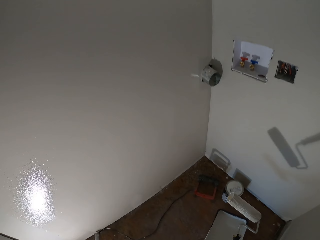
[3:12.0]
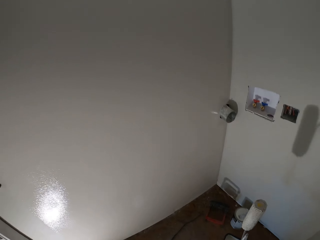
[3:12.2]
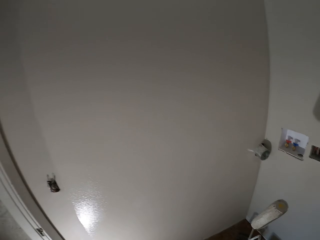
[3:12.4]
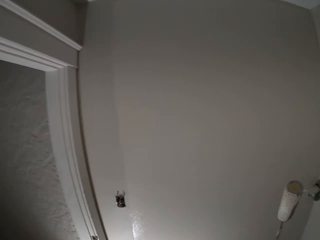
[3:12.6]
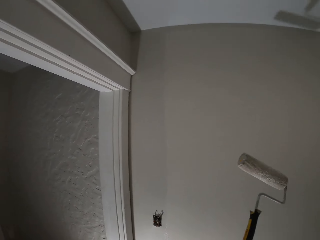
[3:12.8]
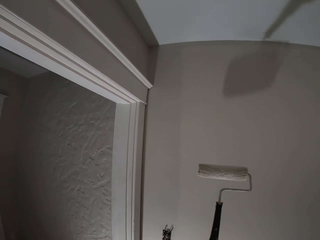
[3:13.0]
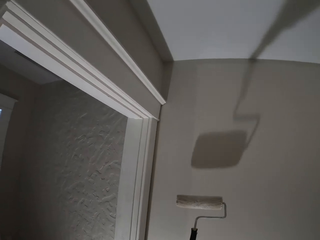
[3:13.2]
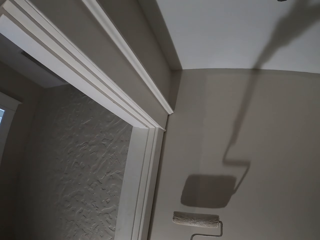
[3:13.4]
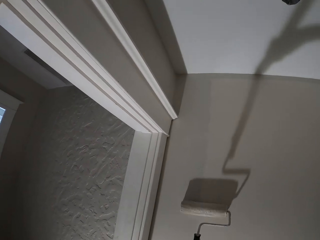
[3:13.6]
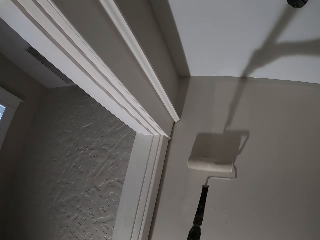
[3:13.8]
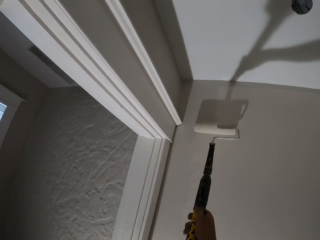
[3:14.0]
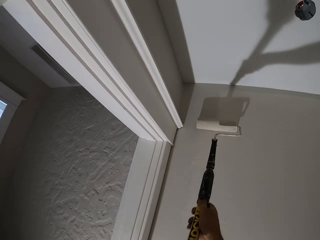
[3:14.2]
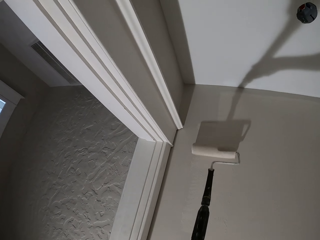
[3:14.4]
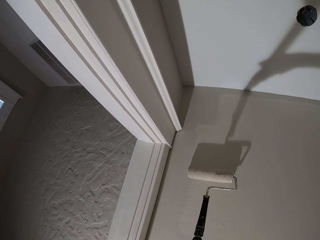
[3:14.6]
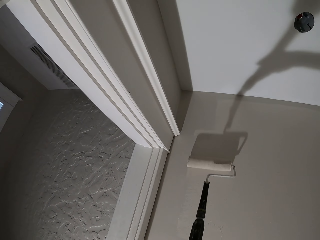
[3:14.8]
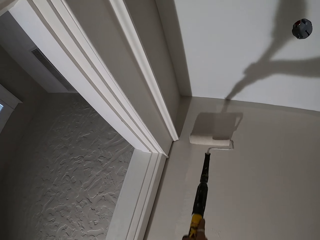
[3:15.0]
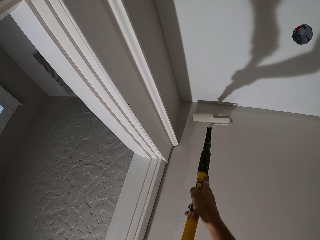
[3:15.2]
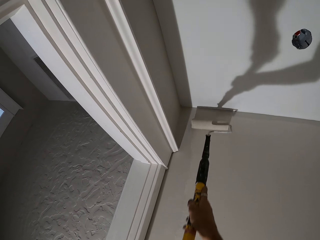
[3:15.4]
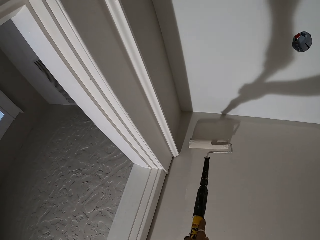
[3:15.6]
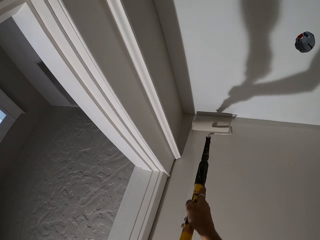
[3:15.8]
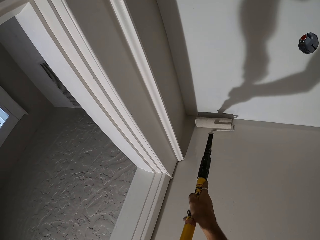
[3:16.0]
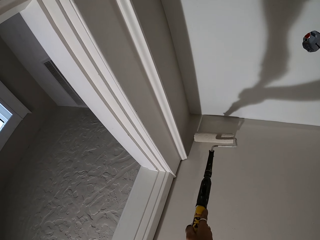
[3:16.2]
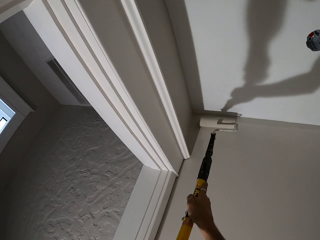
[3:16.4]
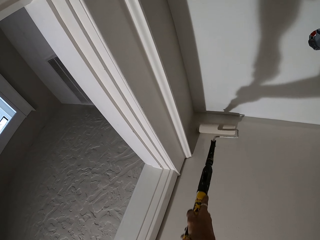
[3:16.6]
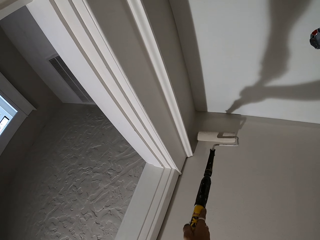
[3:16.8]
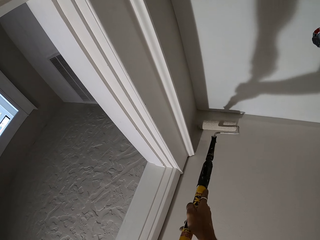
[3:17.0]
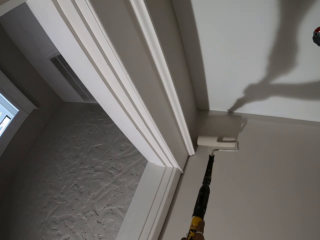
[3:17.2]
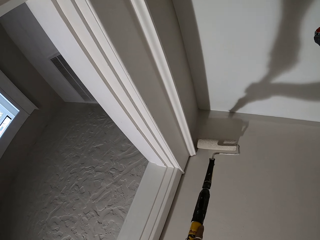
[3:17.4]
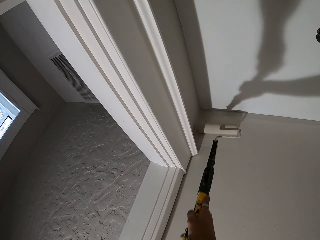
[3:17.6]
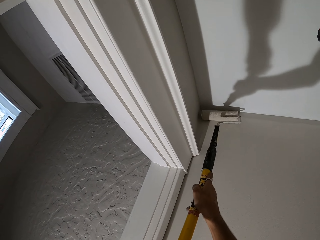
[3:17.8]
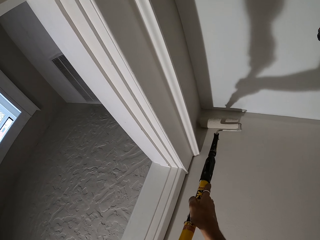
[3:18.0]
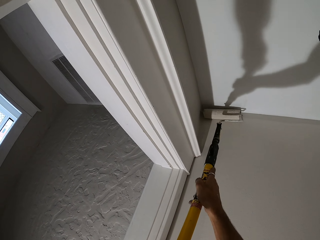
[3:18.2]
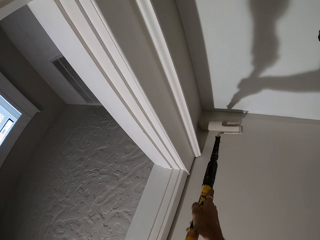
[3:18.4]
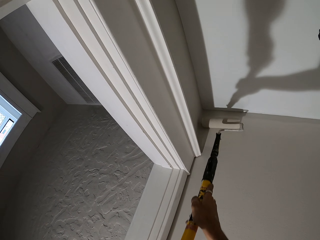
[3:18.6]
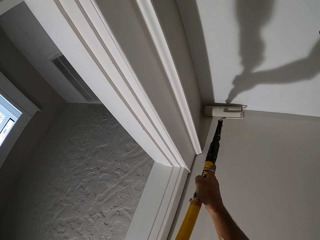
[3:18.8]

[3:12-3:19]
The camera wearer applies paint on a wall with a roller brush.

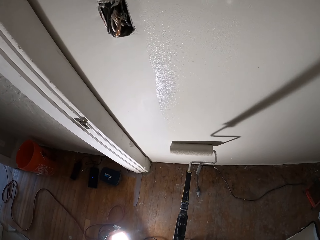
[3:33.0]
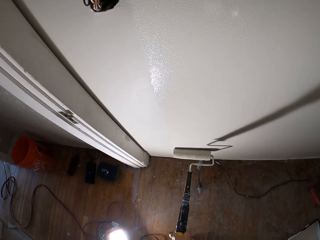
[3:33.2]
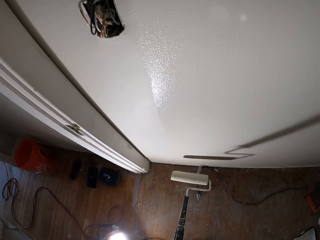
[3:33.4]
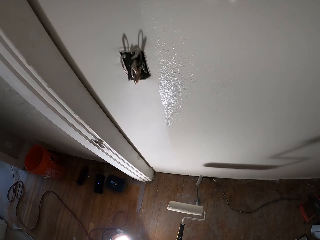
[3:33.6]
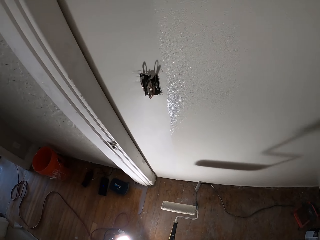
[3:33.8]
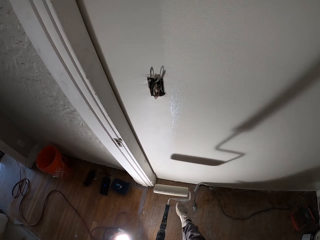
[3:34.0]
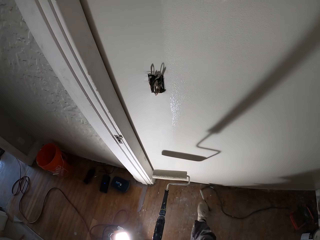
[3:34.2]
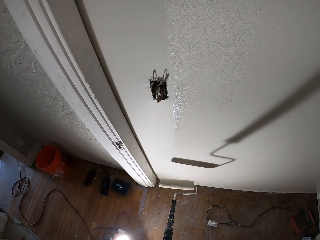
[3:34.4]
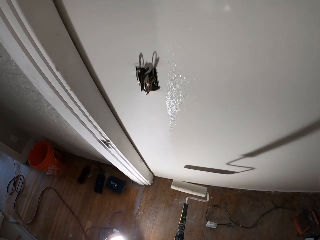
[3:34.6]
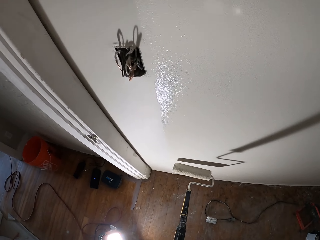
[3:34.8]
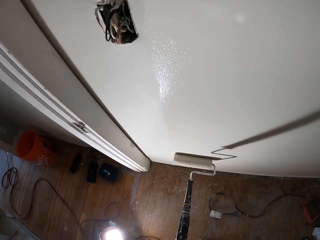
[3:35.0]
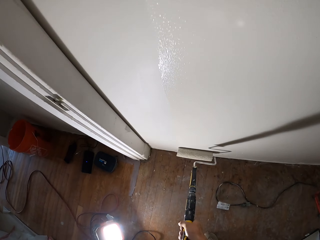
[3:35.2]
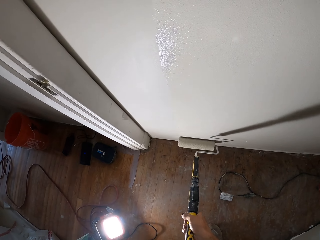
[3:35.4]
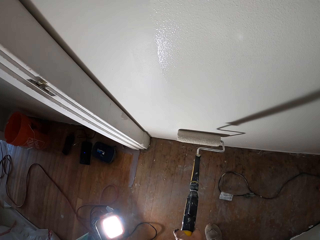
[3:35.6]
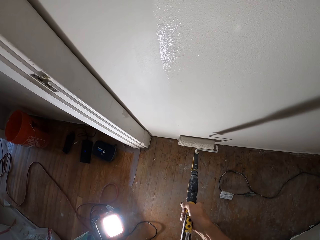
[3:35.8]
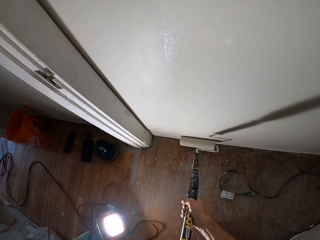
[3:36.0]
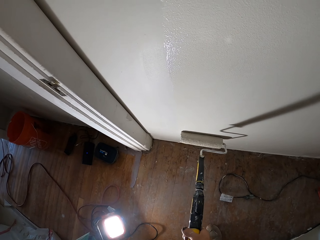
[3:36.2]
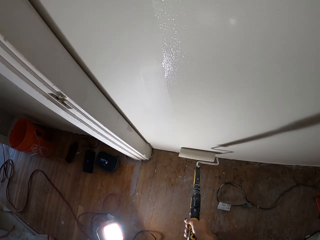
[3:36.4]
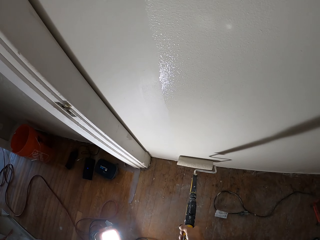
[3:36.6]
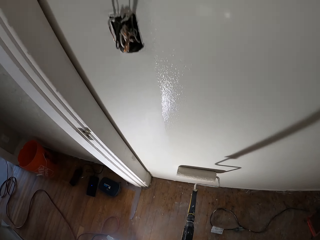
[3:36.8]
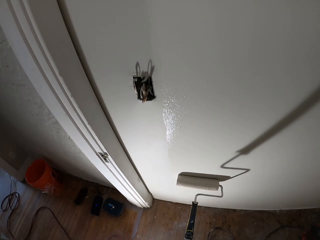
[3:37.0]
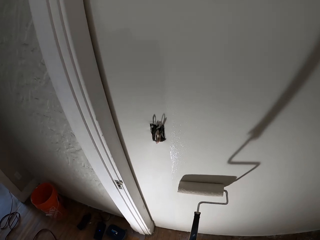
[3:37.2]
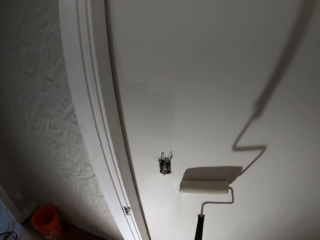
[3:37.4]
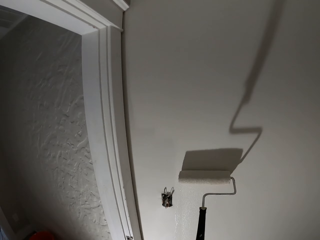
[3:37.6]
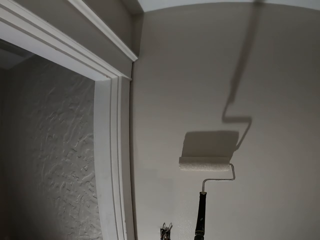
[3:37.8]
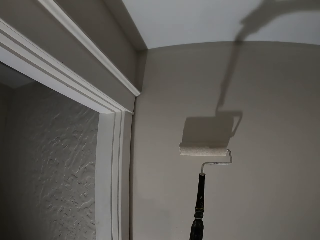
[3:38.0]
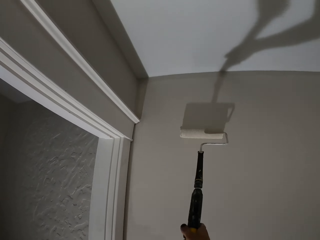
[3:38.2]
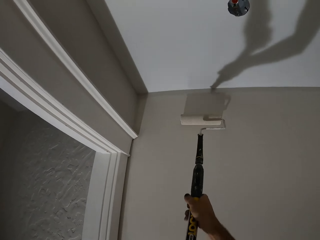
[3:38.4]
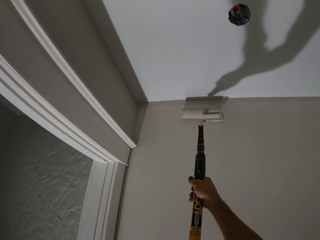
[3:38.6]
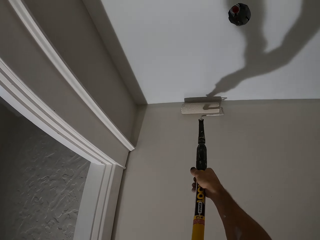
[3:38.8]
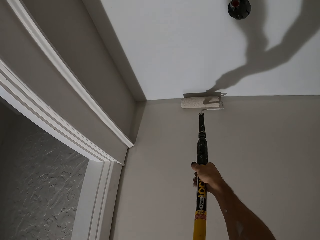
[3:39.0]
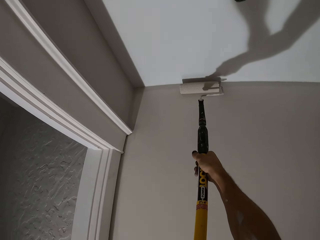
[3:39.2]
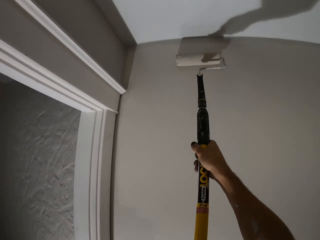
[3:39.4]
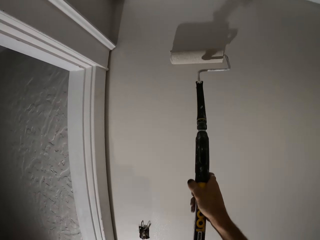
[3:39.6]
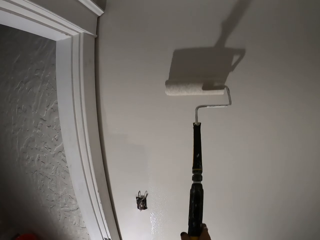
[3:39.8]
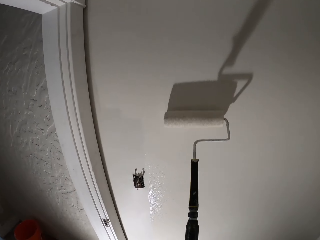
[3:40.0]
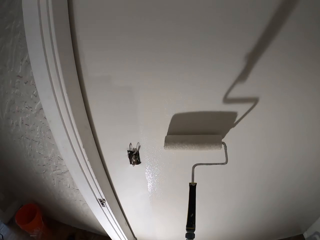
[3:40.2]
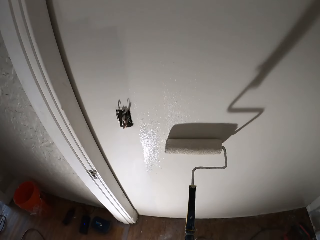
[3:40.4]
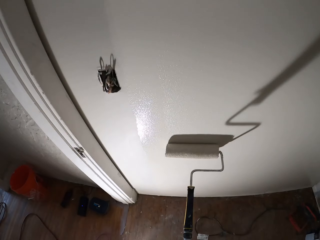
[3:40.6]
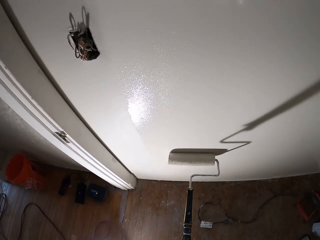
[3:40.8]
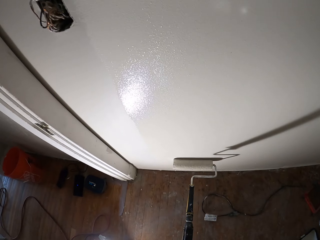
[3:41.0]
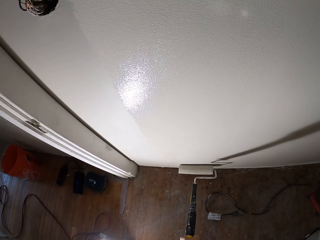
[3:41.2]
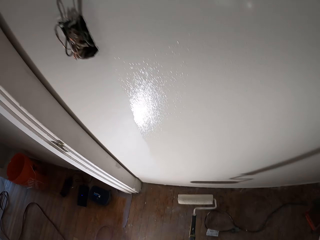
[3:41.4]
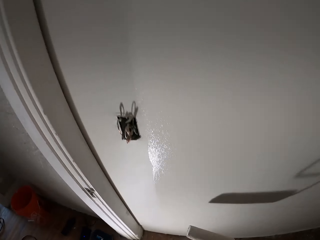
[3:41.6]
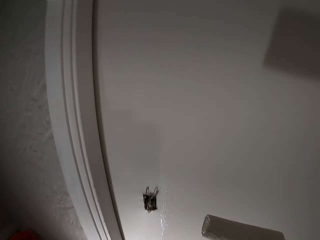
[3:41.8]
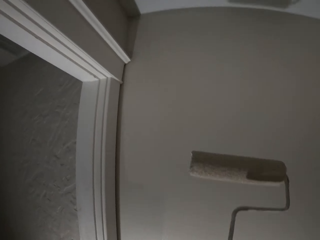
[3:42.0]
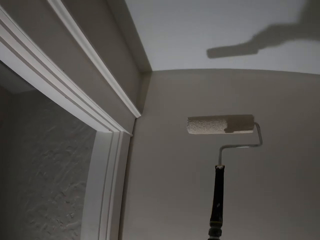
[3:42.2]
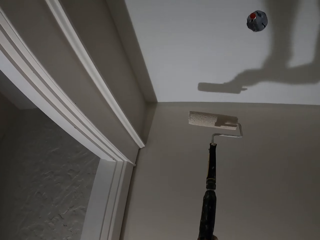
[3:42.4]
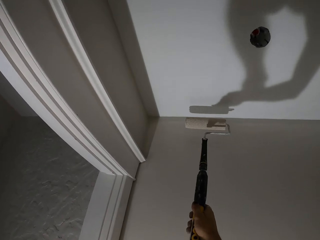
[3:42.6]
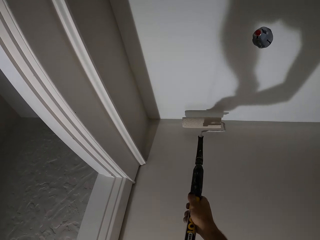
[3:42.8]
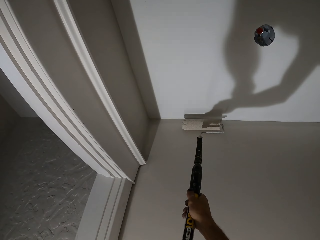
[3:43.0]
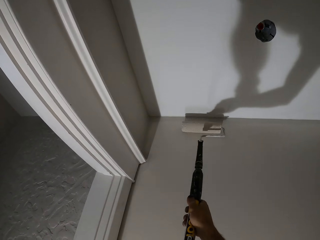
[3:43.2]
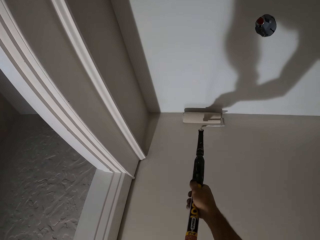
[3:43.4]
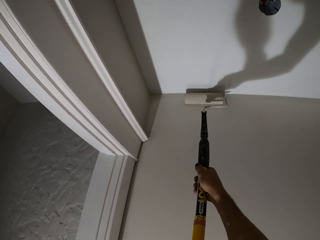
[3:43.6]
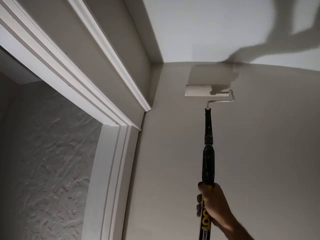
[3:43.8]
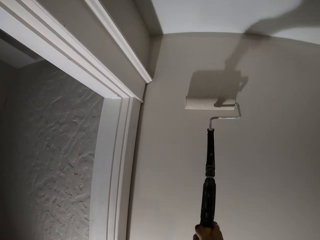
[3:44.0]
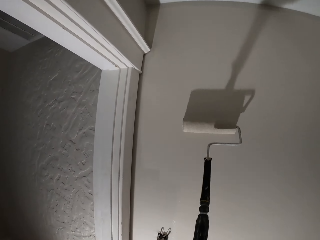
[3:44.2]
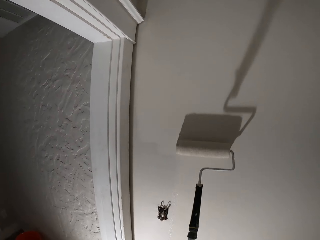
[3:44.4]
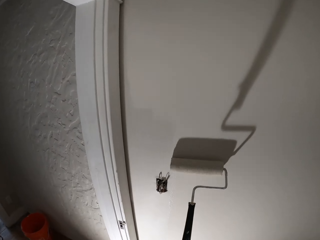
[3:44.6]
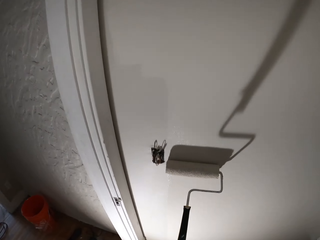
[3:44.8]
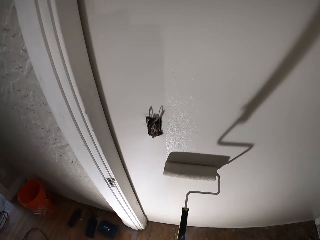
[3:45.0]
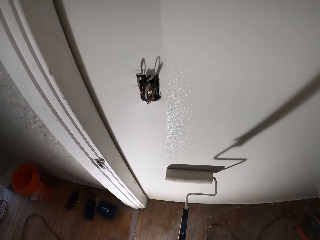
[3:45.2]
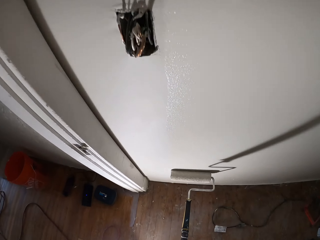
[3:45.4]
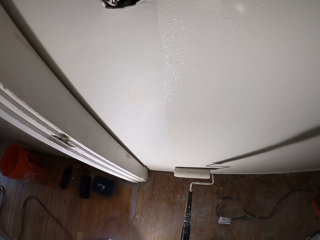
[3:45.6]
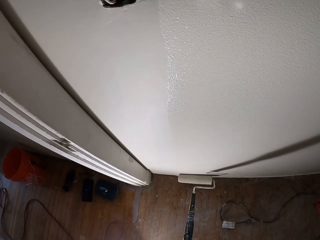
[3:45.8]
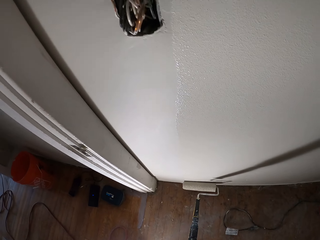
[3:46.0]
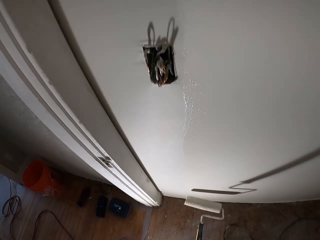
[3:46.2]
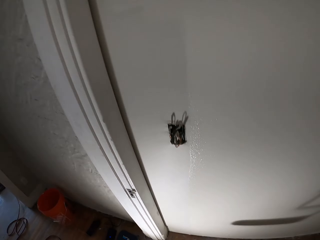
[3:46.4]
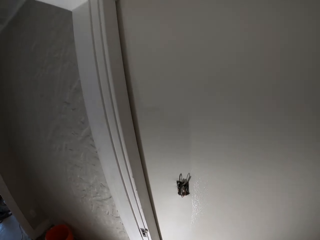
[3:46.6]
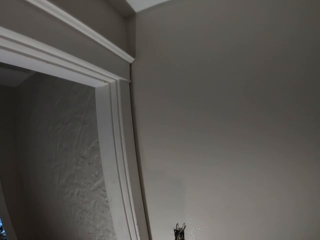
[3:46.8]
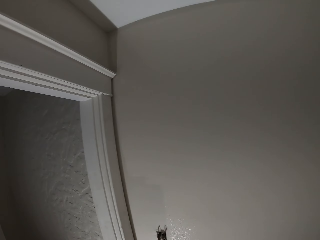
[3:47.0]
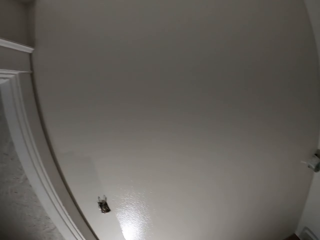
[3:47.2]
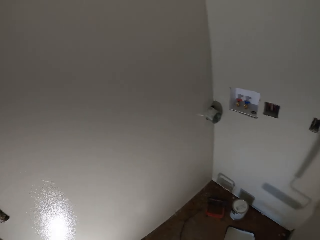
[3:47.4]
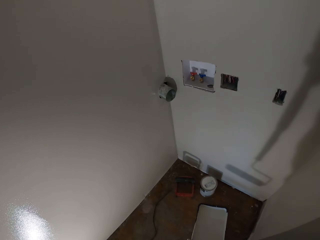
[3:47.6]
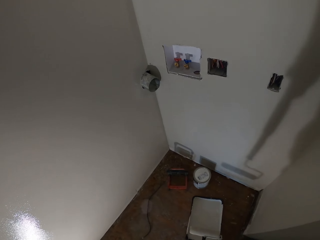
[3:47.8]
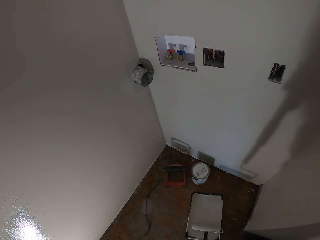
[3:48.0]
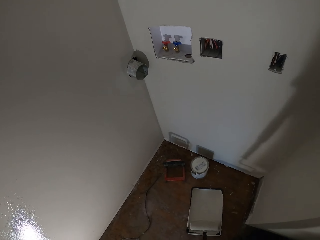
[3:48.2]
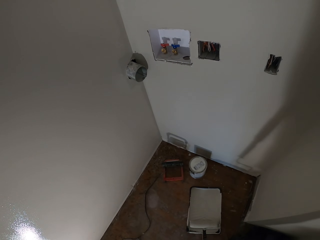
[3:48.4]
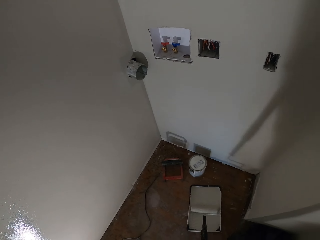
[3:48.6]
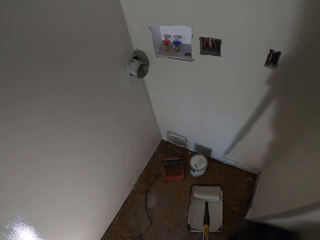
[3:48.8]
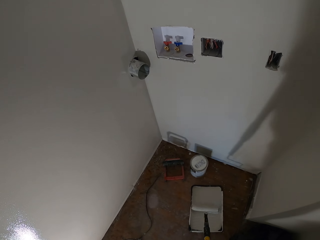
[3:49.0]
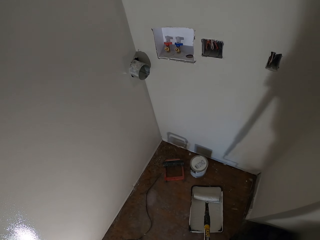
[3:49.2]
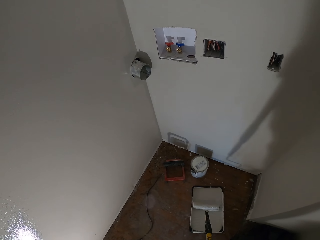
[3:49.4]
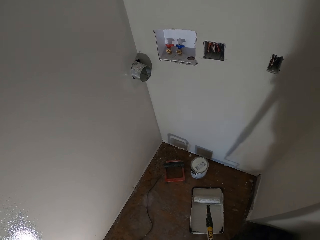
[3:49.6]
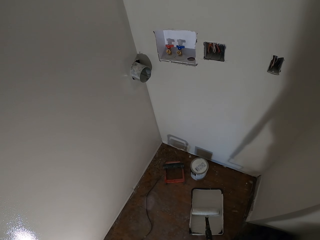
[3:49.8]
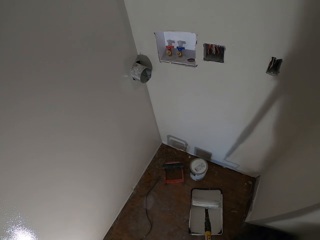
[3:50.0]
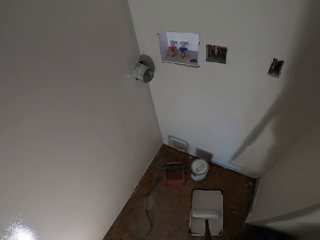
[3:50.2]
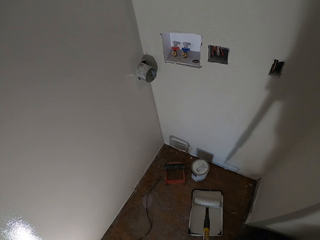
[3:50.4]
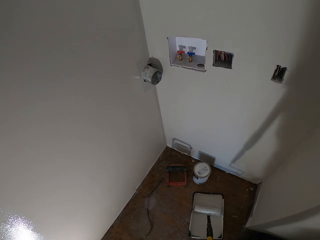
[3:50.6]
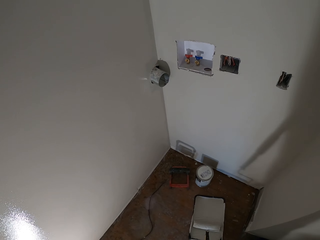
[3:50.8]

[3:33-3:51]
The camera wearer pushes the cable. They paint the wall. They roll a paint roller on the roller pan. They scoop paint in a paint tray with a roller brush.
